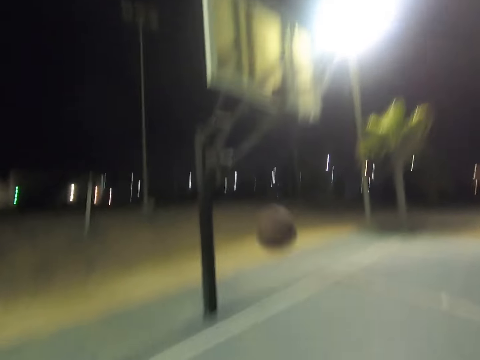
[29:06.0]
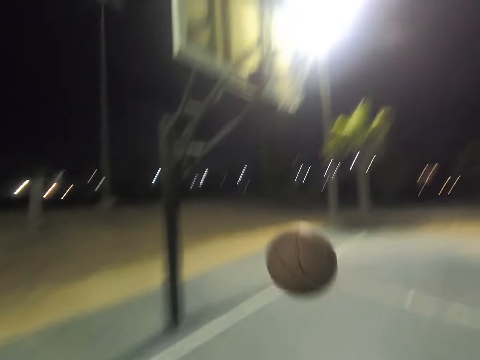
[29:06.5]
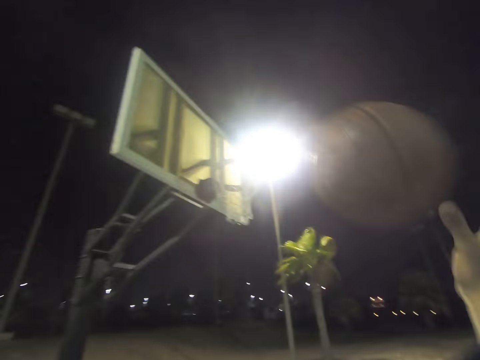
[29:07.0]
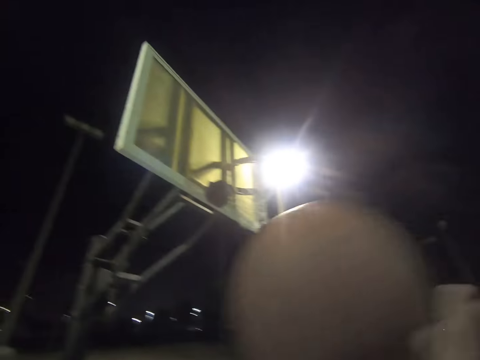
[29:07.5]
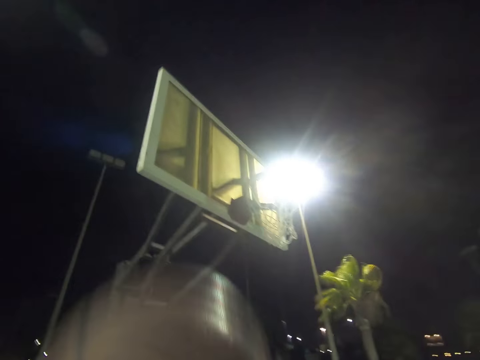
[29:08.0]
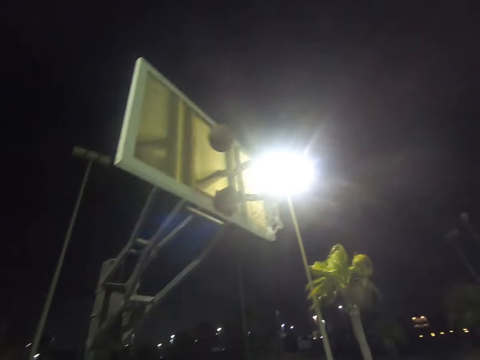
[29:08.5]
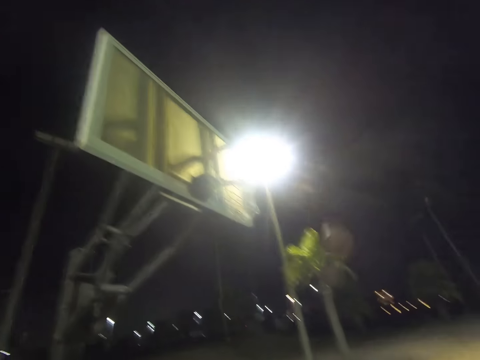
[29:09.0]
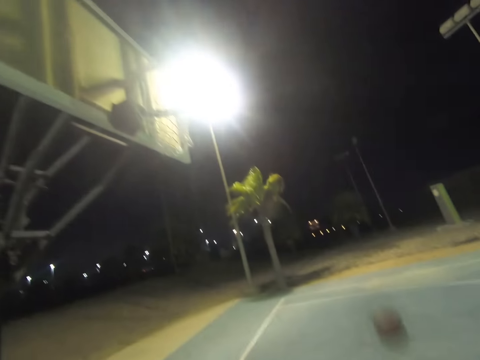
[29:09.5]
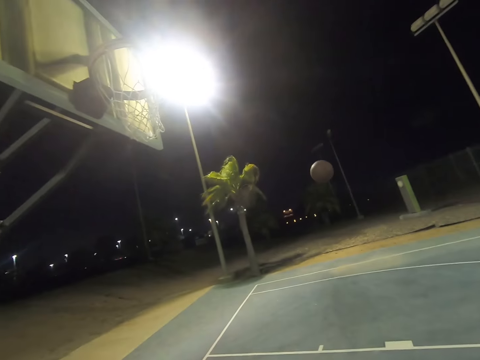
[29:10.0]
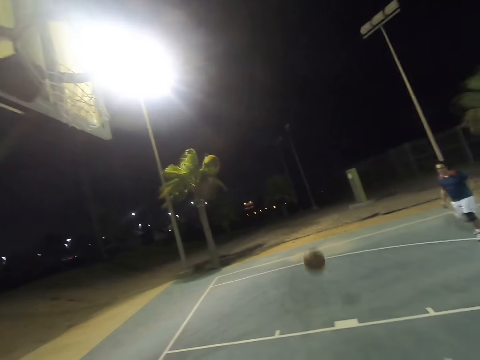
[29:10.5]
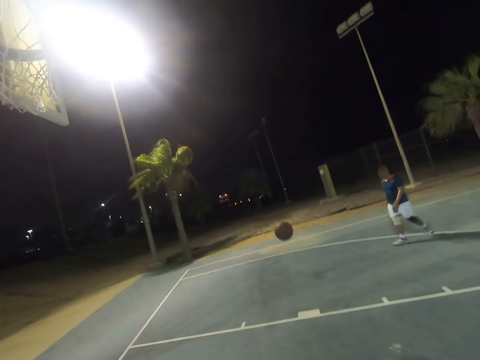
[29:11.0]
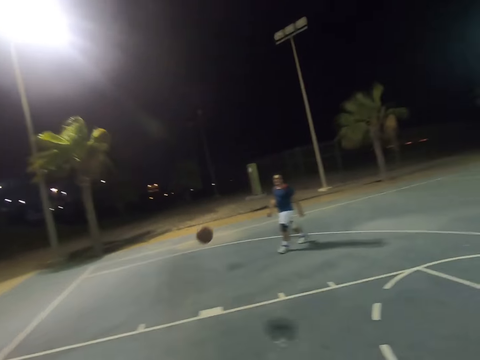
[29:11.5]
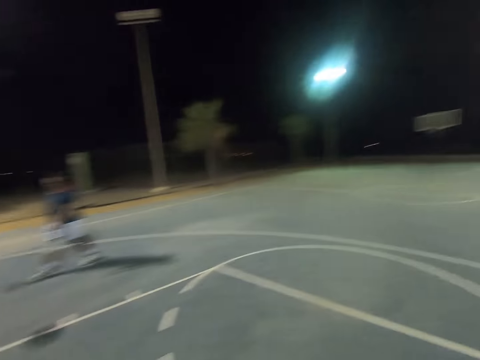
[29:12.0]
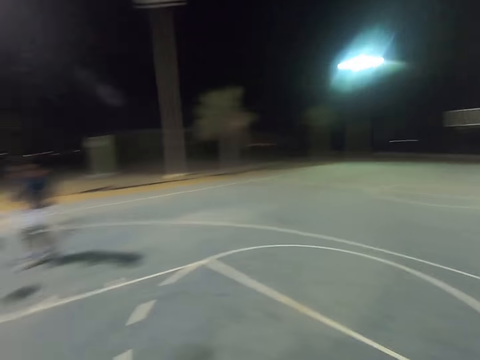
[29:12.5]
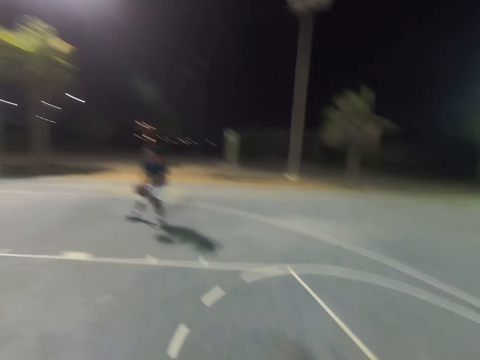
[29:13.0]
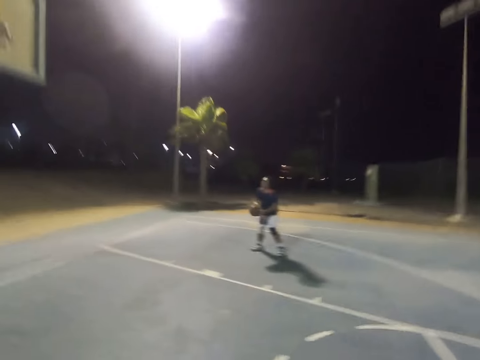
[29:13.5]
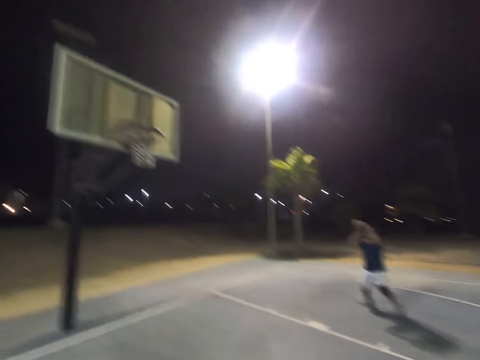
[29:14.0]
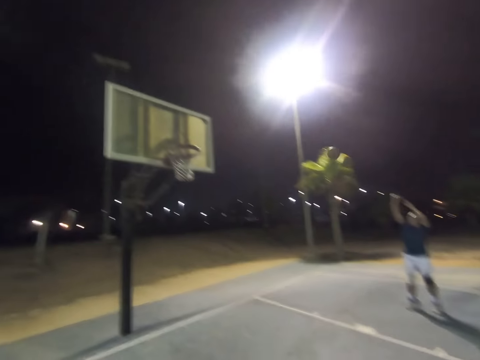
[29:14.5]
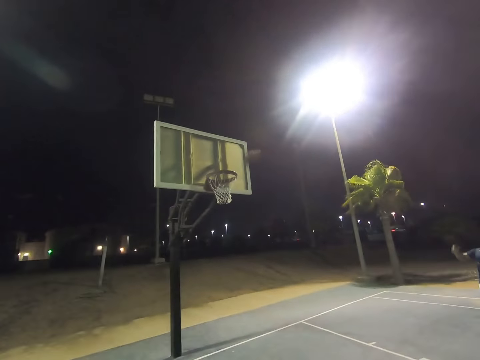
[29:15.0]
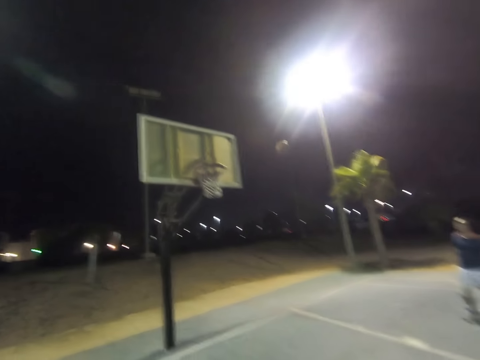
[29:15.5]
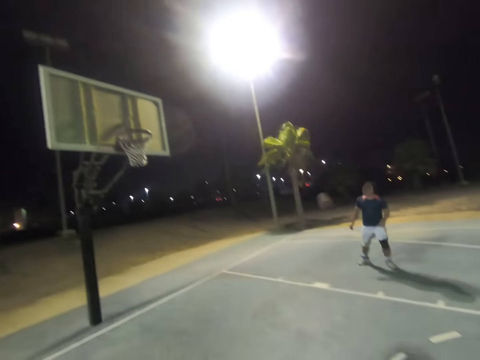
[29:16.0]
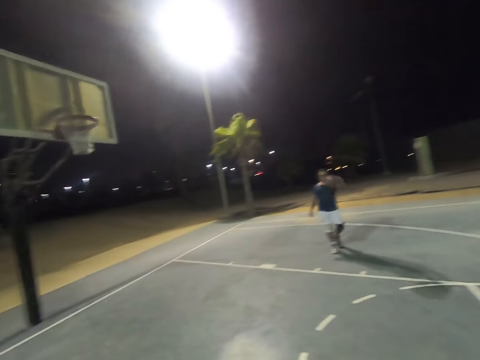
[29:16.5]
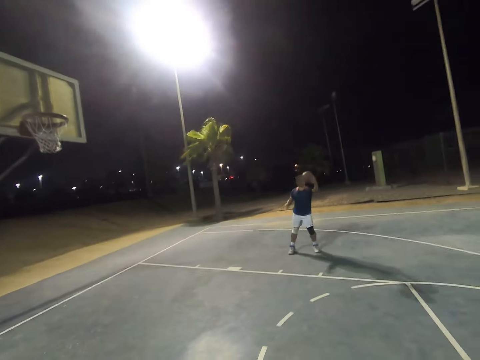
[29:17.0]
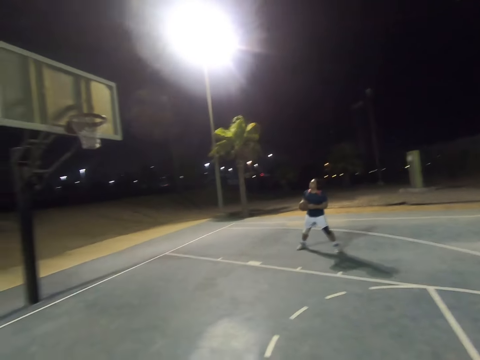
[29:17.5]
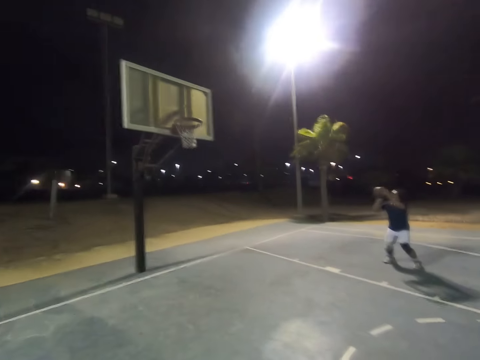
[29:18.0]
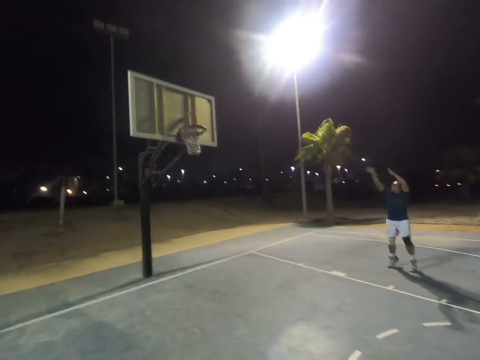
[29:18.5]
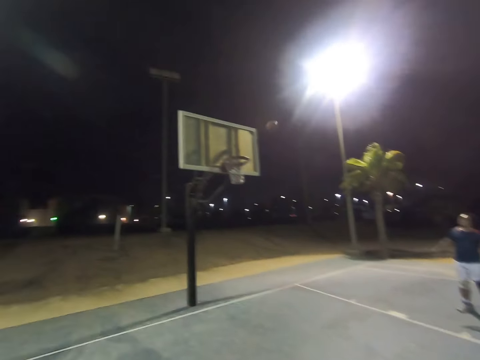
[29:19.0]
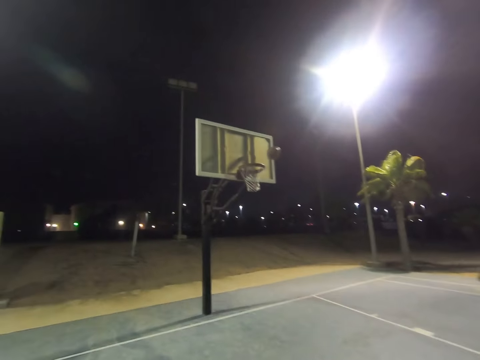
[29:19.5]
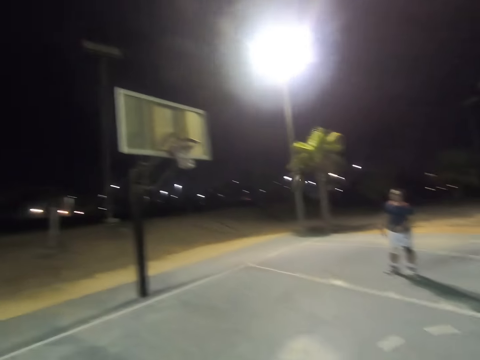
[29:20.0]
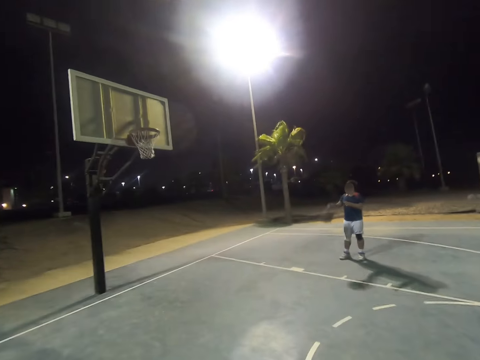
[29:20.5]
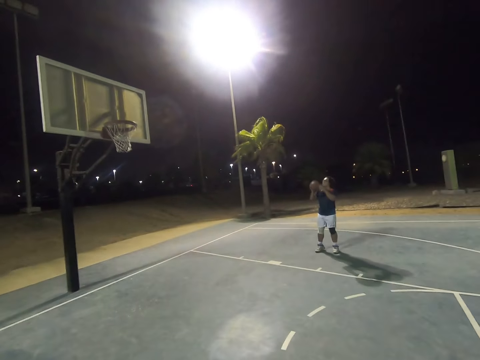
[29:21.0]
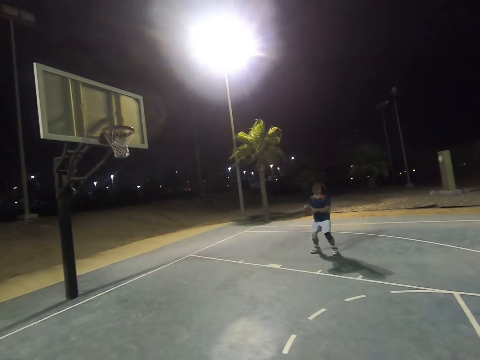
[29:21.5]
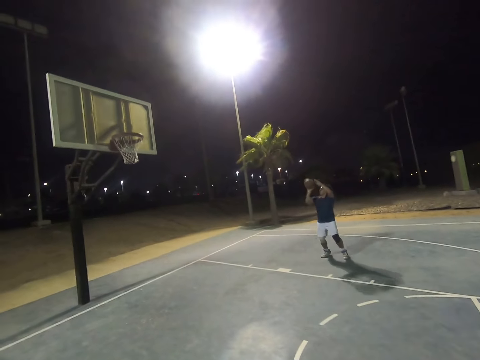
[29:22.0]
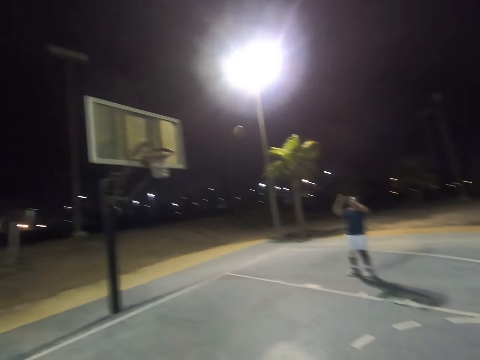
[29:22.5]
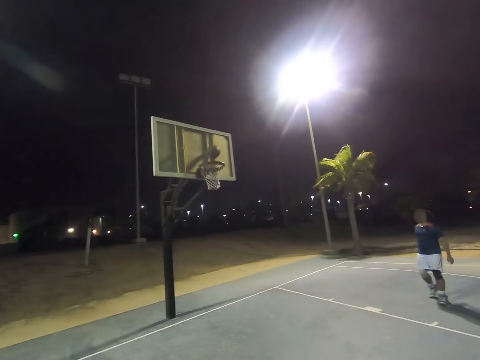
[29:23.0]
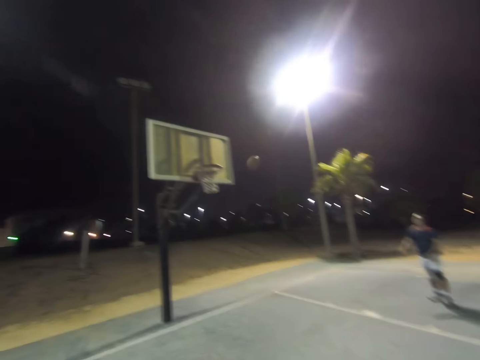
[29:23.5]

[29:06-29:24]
The camera wearer catches the basketball. They throw the basketball in the basket. A man walks towards the basketball. The man catches the basketball and throws the basketball at the basket. The man catches the basketball and throws the basketball at the basket. The man catches the basketball and throws the basketball at the basket.

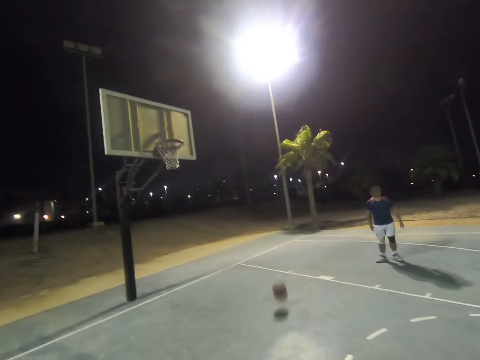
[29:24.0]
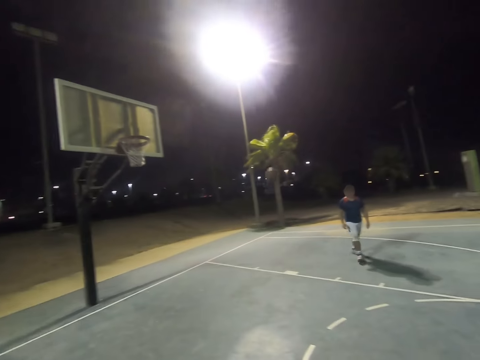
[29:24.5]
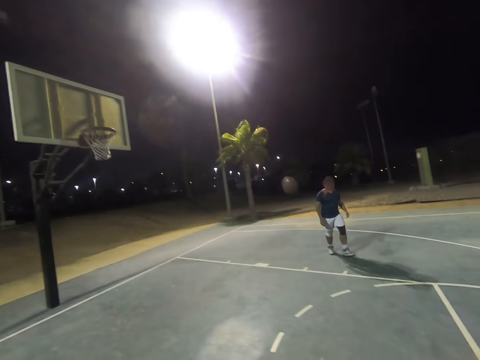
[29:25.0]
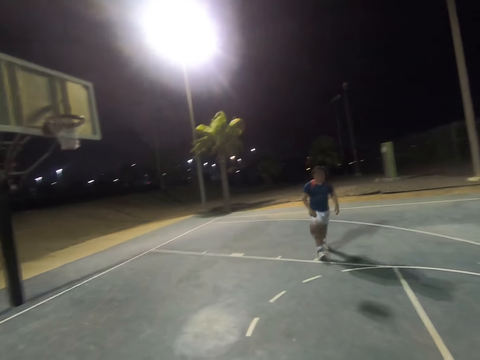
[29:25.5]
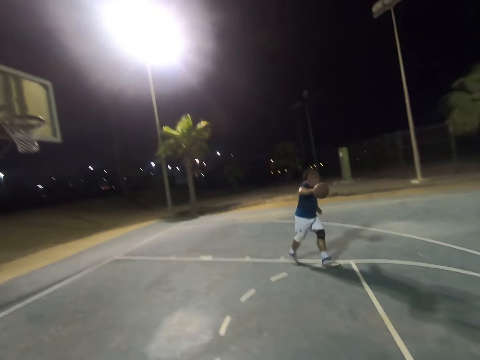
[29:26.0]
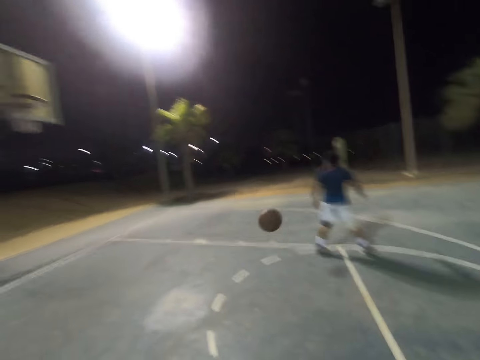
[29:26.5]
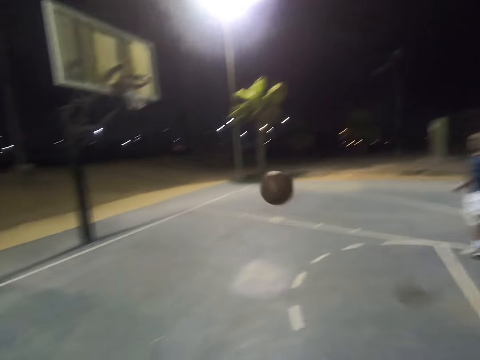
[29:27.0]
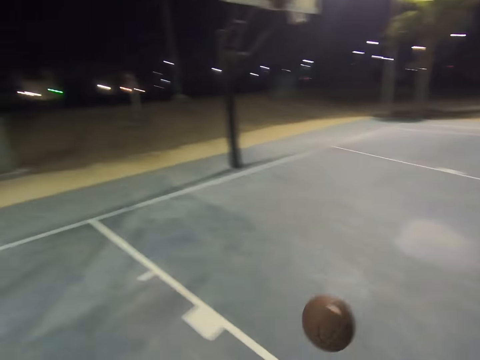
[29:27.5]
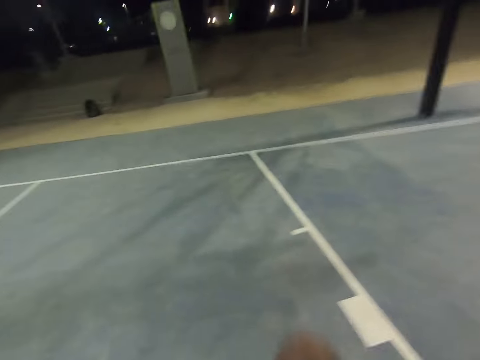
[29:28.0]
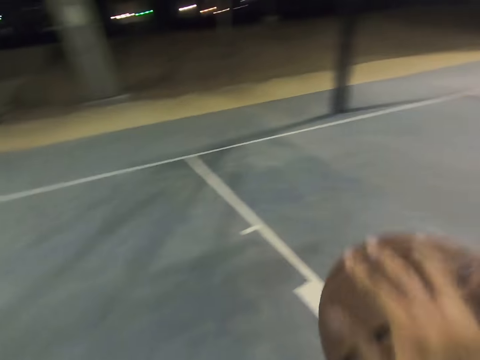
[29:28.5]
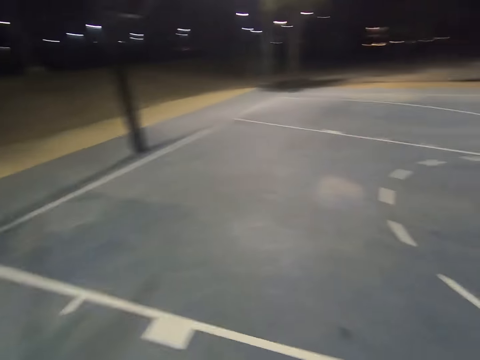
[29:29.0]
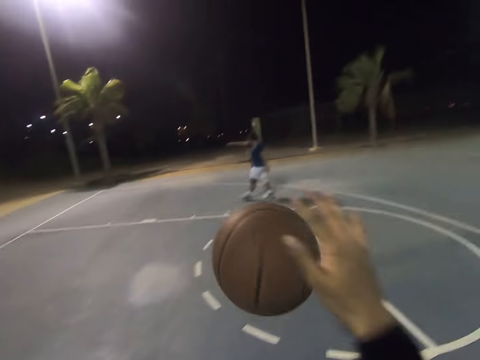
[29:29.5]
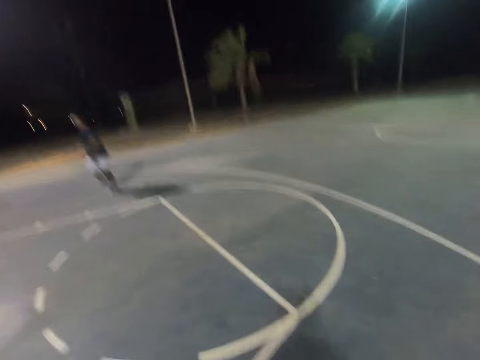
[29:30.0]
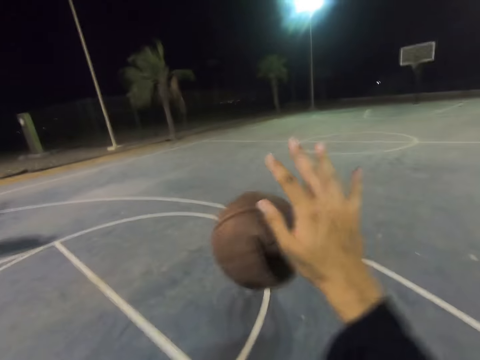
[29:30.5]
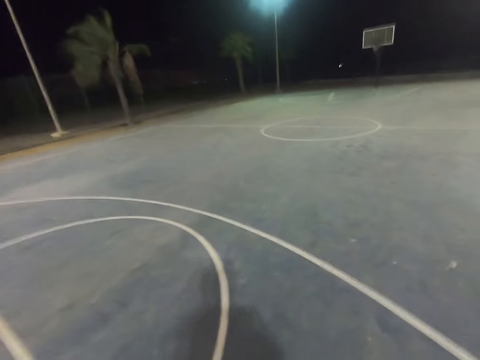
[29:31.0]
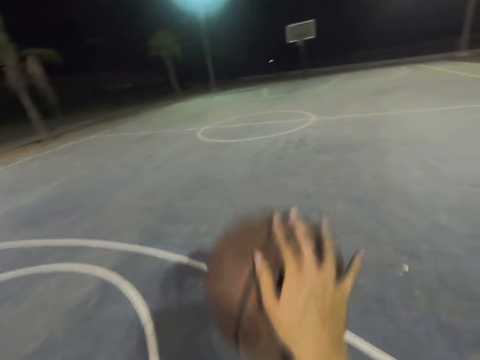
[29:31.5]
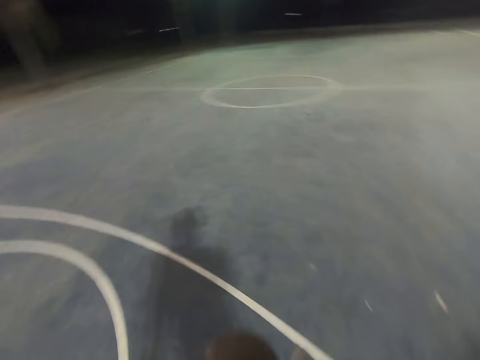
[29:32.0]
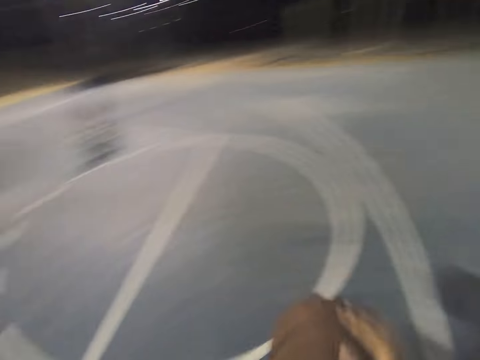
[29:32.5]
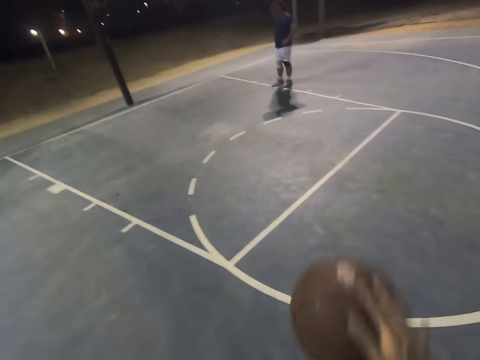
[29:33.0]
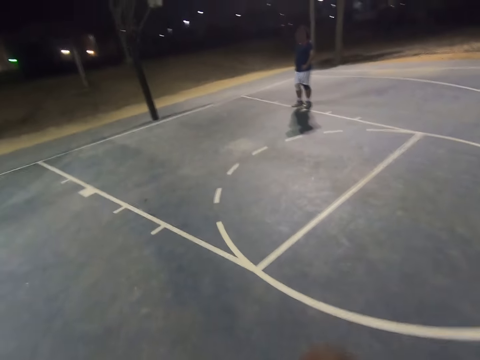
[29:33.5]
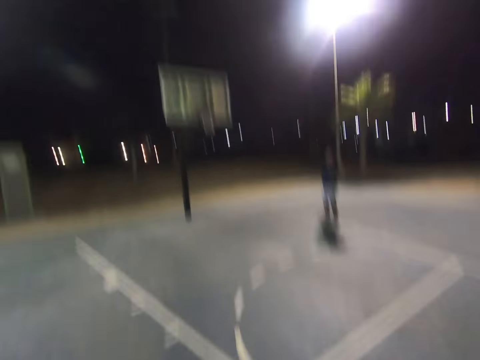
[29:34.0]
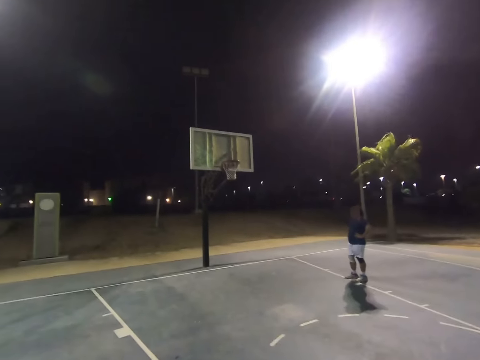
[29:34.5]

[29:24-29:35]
A man walks towards the basketball. The man throws the basketball at the camera wearer. The camera wearer catches the basketball. They dribble the basketball.
